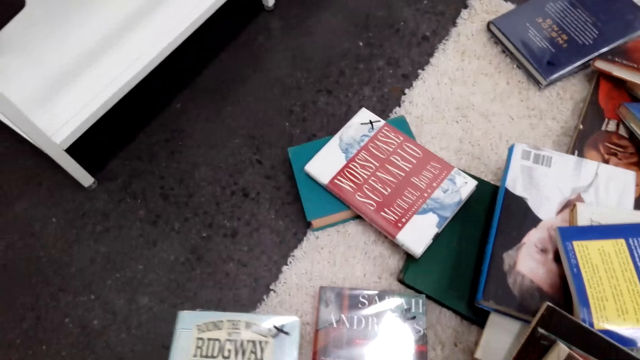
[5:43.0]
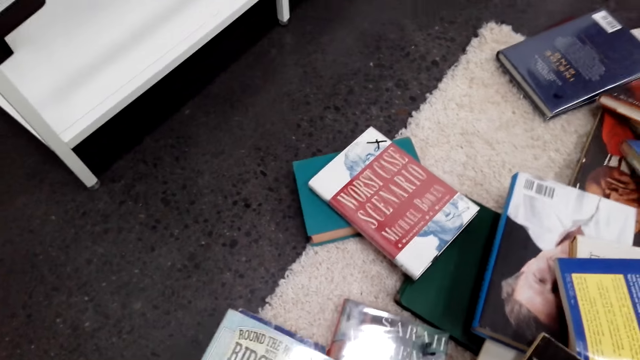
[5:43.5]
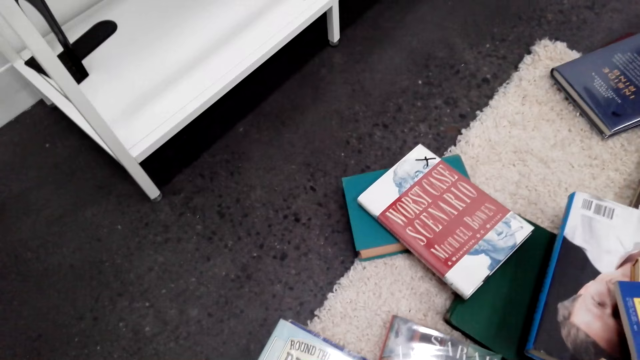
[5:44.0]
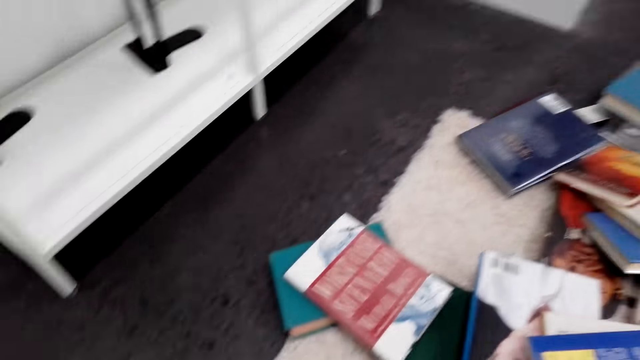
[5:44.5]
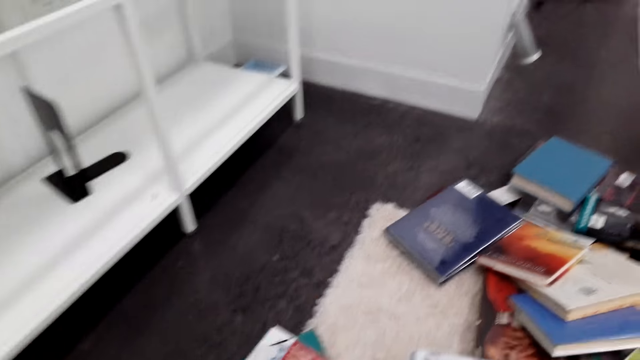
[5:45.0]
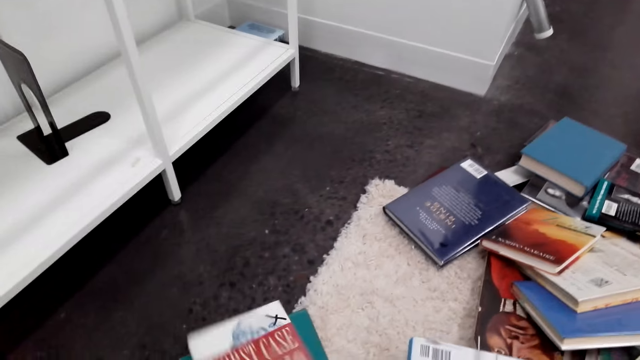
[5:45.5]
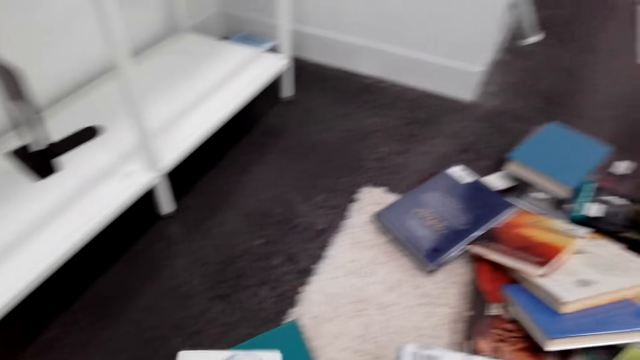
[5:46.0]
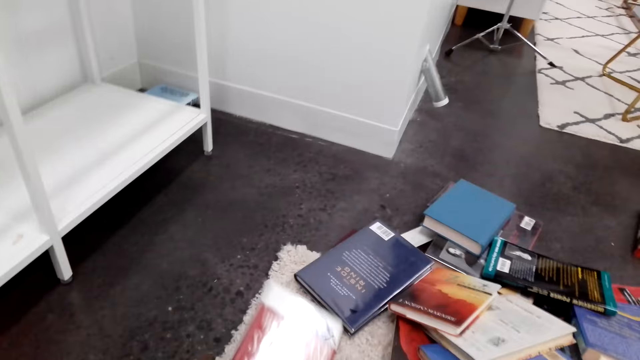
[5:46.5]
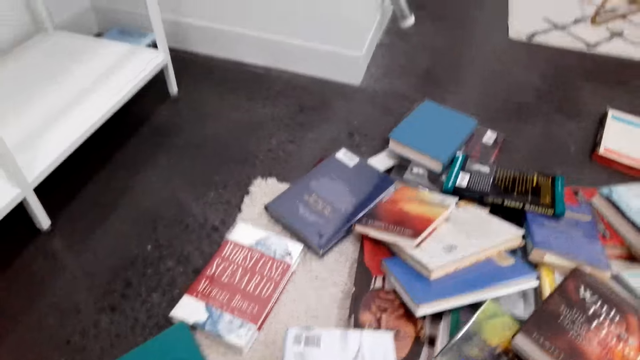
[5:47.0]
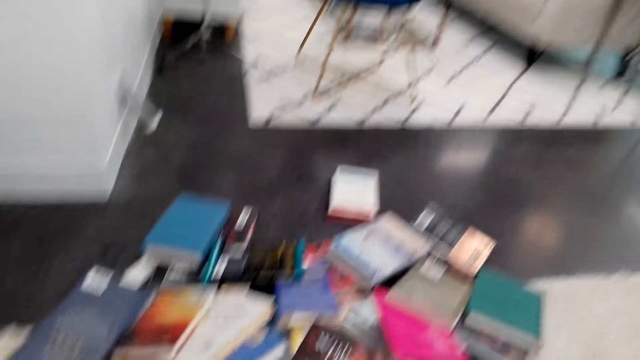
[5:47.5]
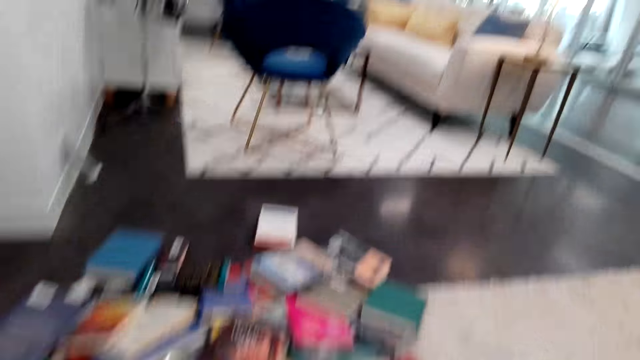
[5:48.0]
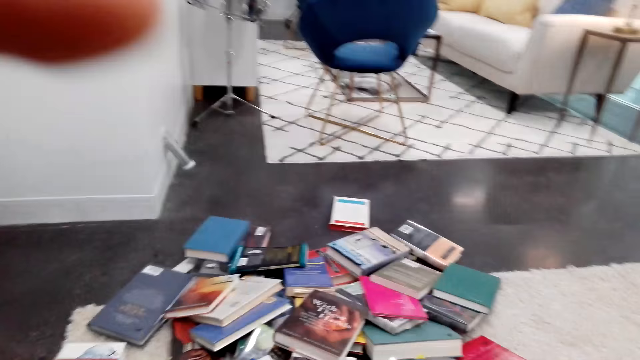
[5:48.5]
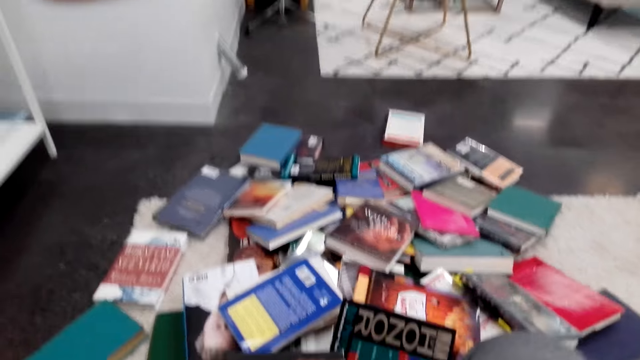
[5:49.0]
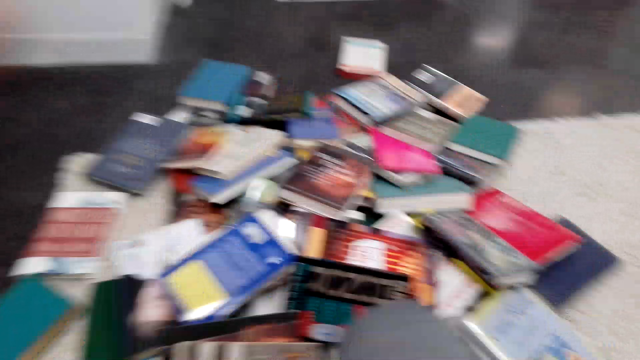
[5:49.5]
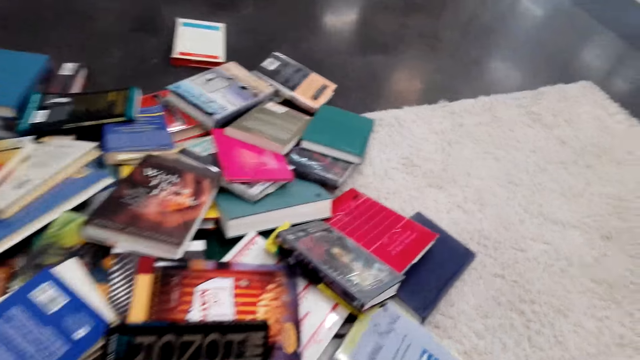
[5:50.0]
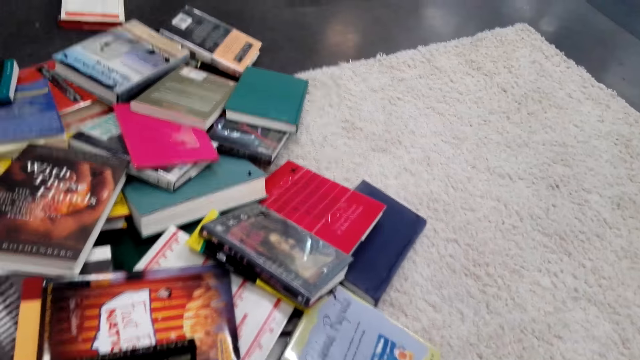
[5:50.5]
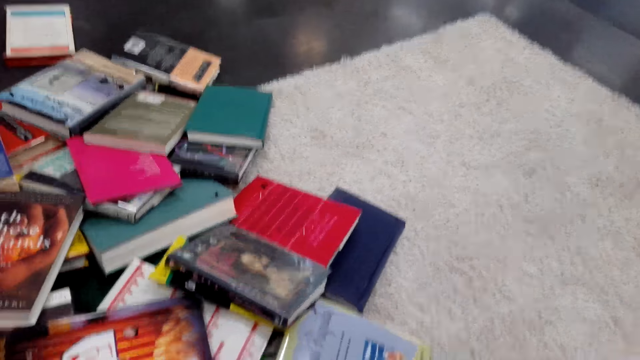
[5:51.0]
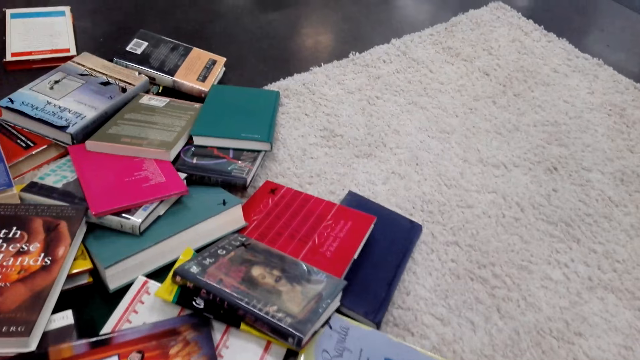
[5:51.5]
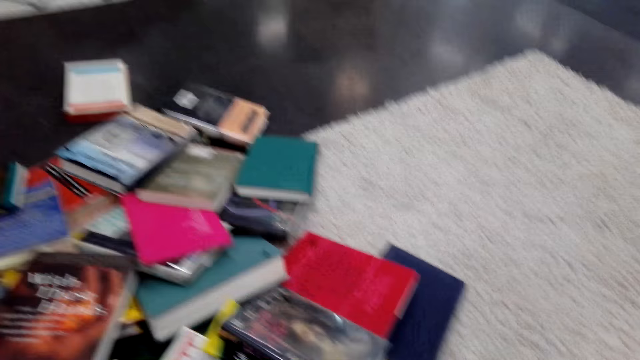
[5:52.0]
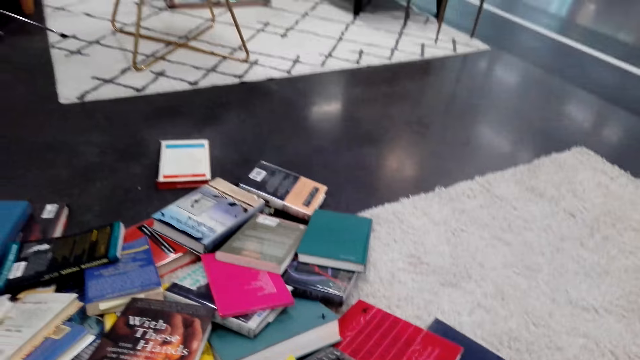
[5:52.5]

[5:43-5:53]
The camera wearer arranges the books. They pick up a book and throw the book back on the floor. They adjust the camera. They lift a hand up and touch the camera. They converse with the woman and gaze at the books on the floor. They look around.

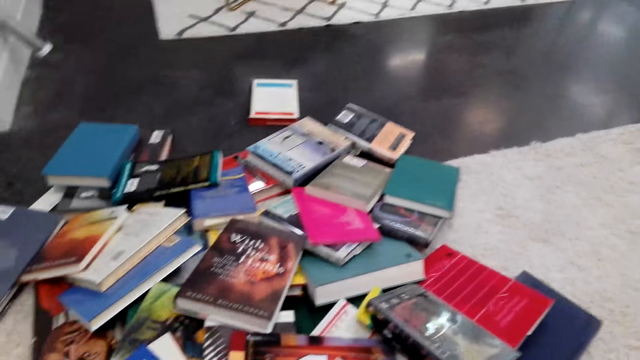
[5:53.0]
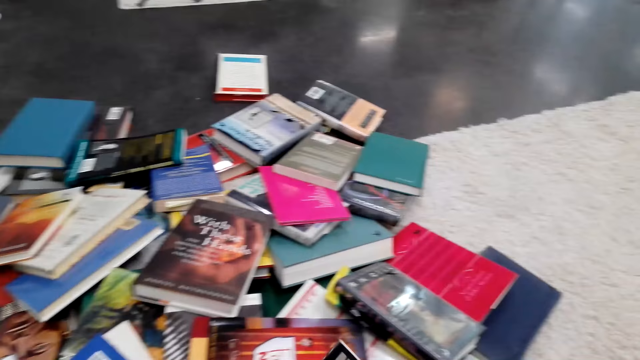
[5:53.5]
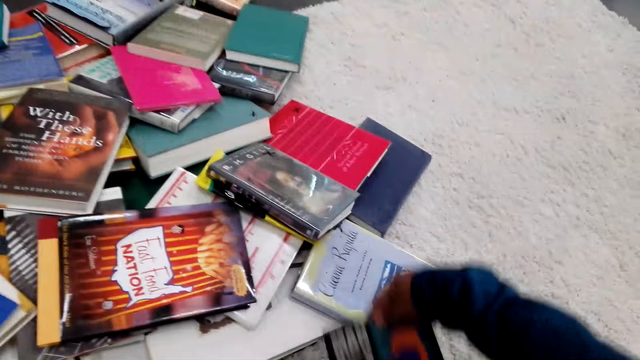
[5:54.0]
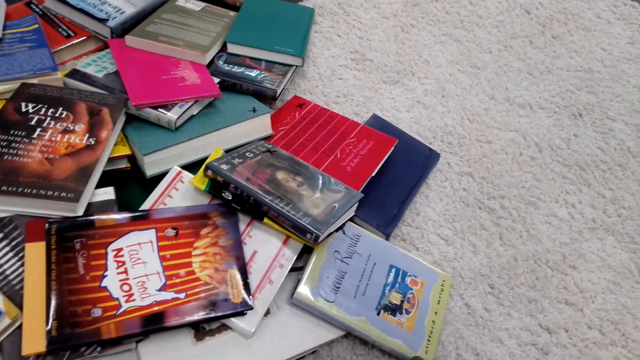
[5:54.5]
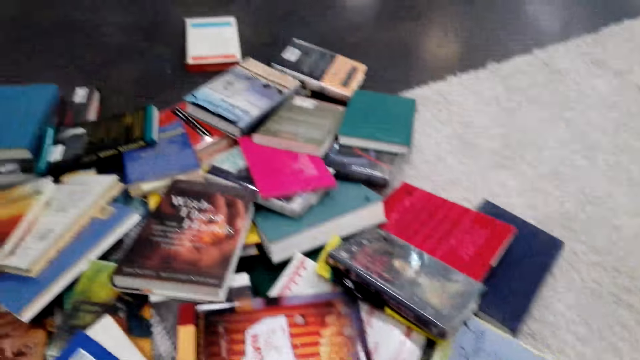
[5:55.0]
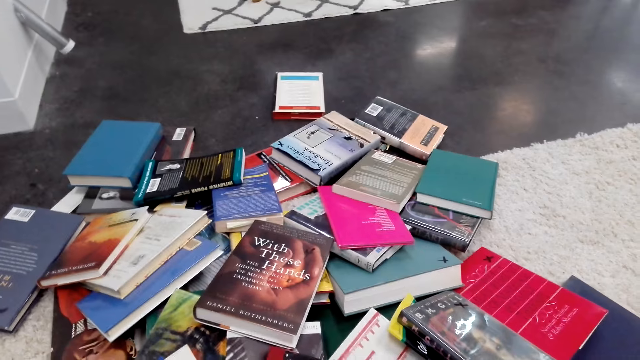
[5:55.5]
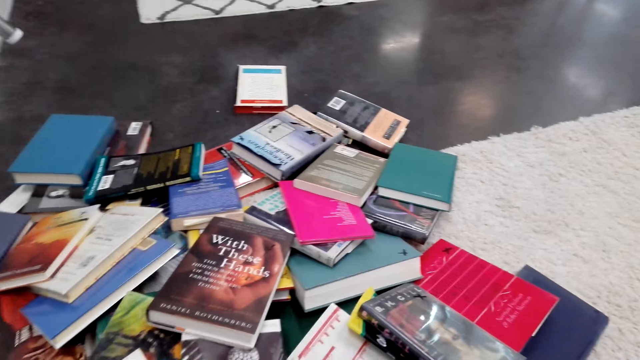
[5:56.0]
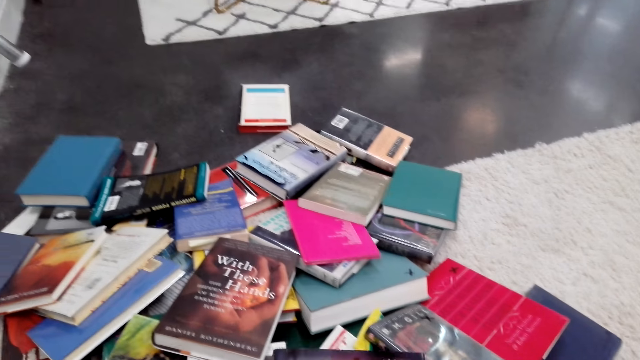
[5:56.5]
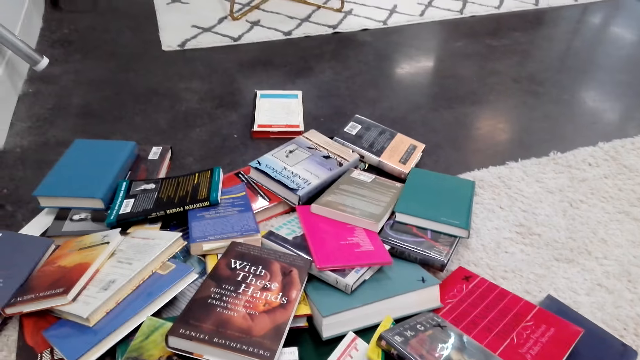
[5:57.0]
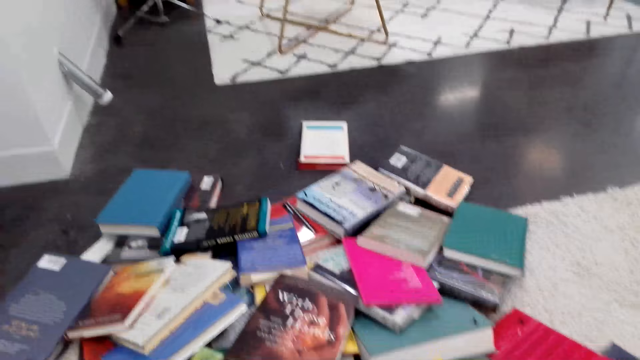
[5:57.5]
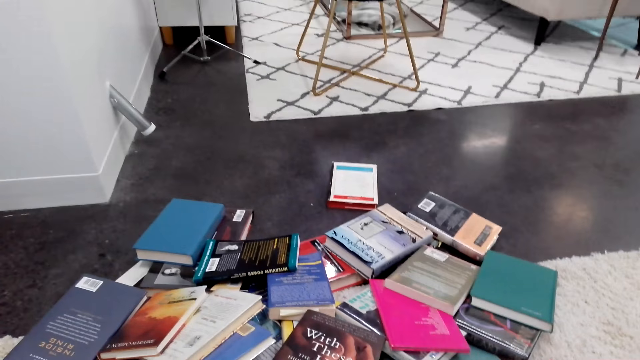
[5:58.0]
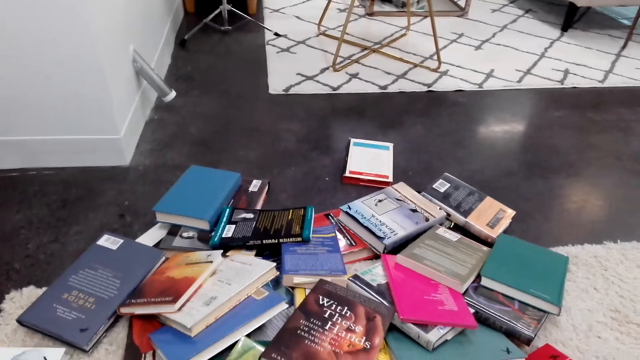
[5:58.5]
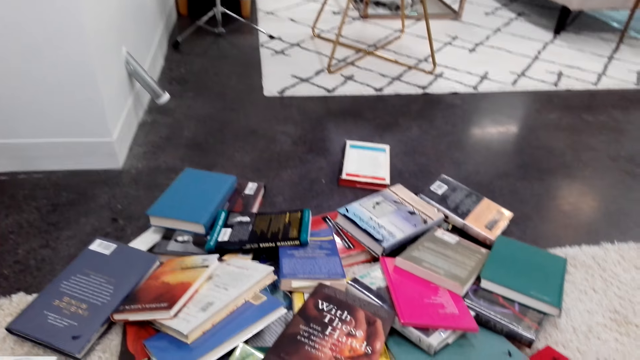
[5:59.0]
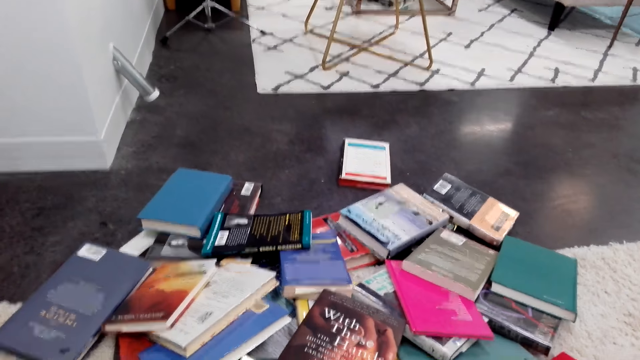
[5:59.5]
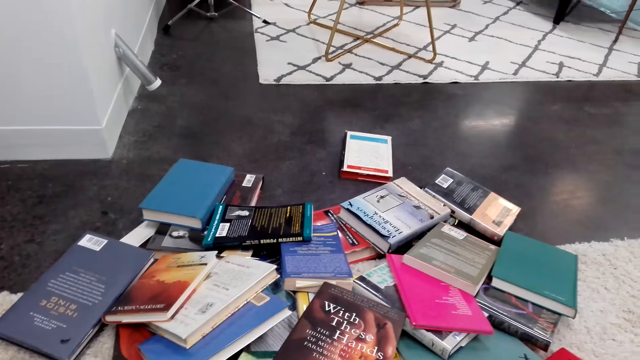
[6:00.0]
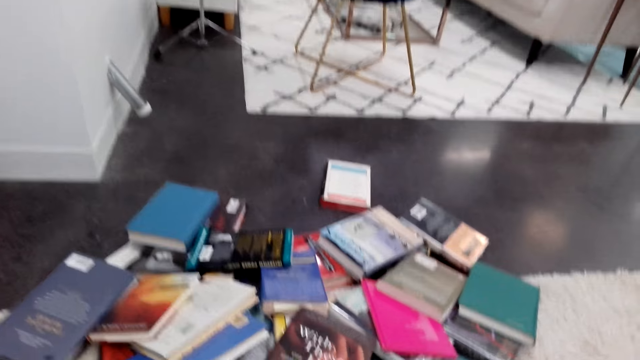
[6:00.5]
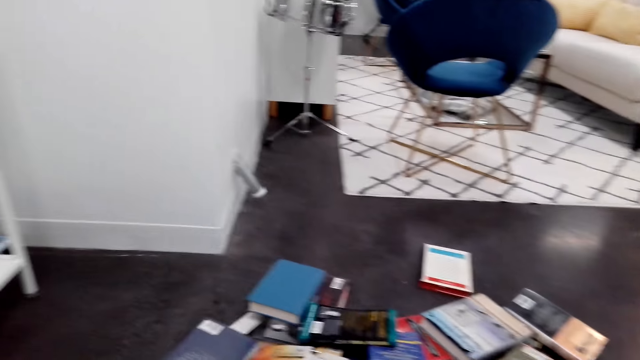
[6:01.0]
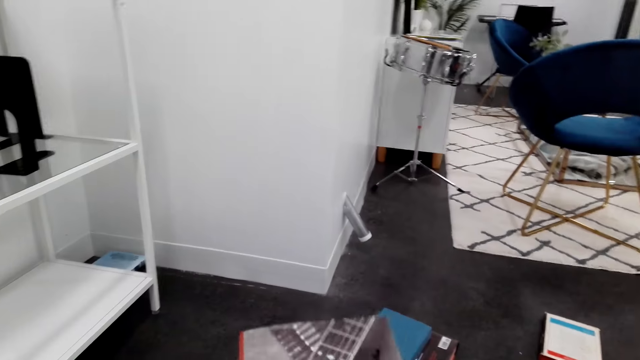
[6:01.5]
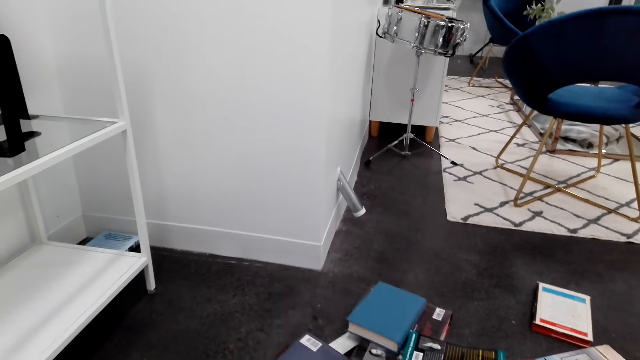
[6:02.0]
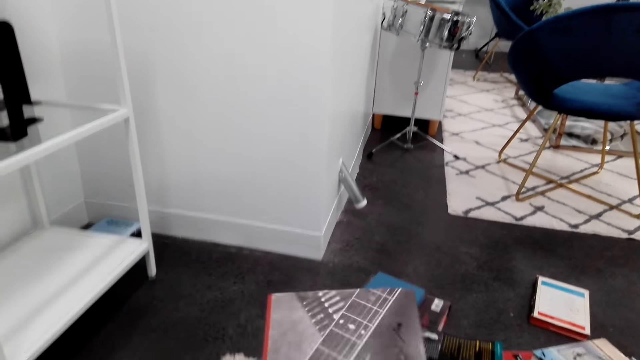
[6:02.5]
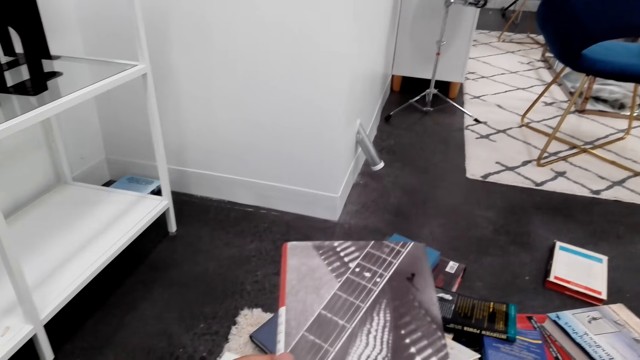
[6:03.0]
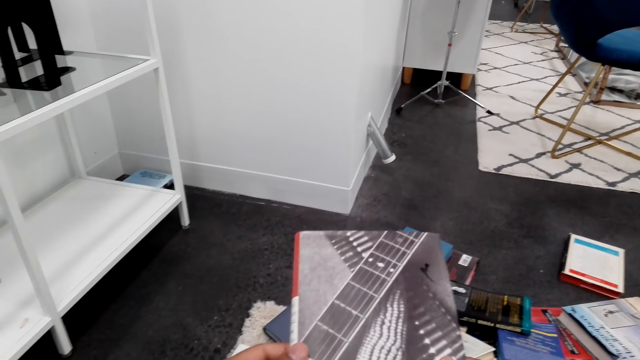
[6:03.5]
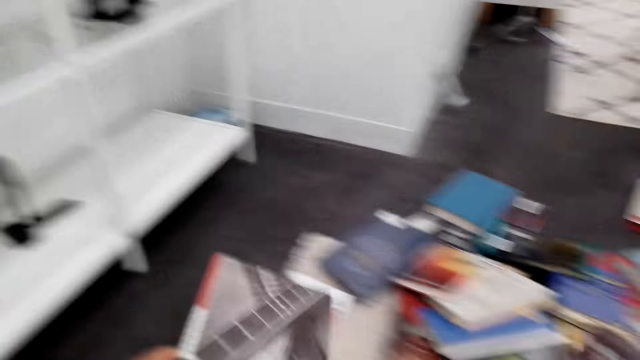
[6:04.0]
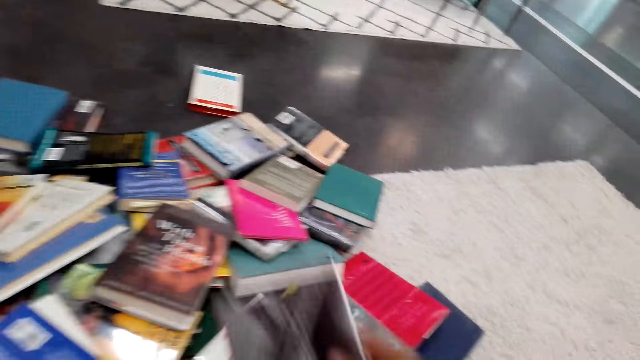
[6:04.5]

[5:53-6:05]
The camera wearer converses with the woman and holds a book. They converse with the woman and gaze at the books on the floor. They lift the book up. They converse with the woman and hold the book. They stare at the book.
